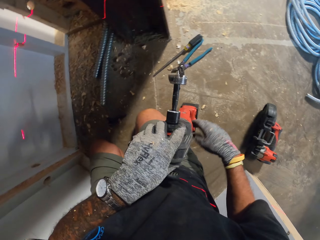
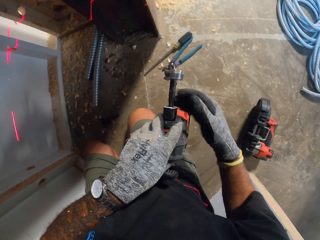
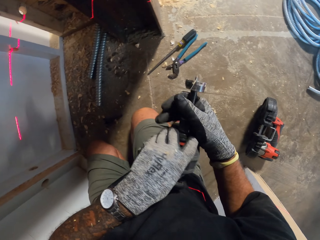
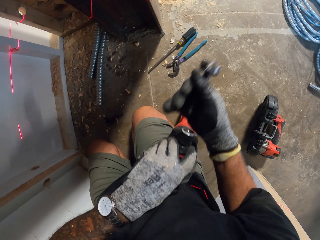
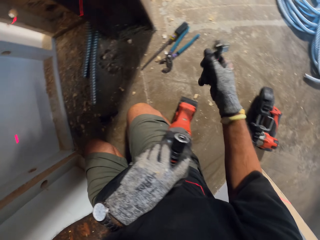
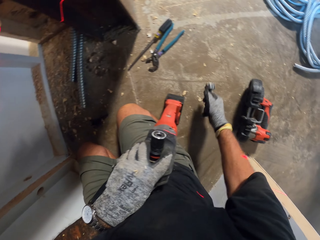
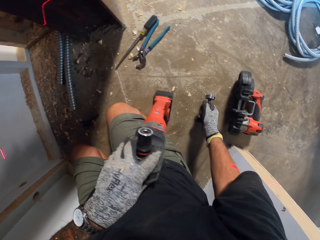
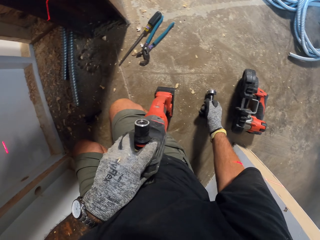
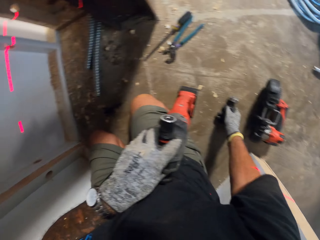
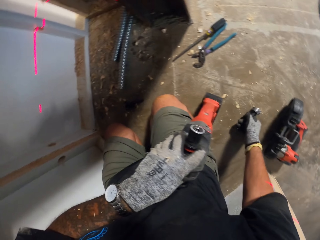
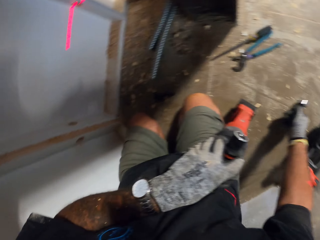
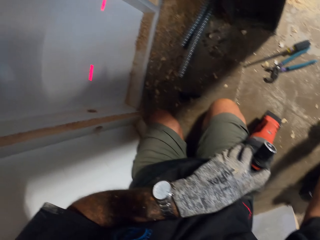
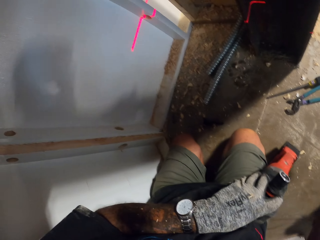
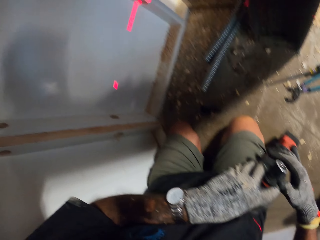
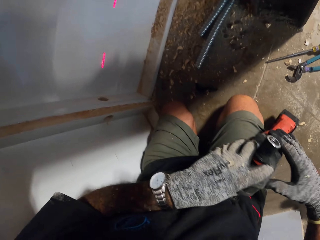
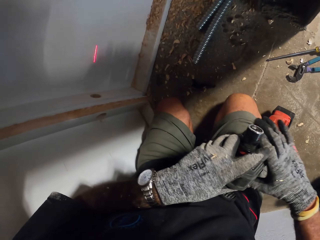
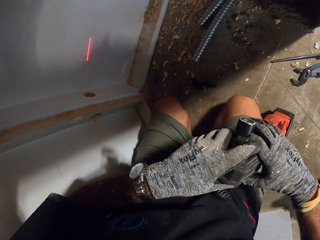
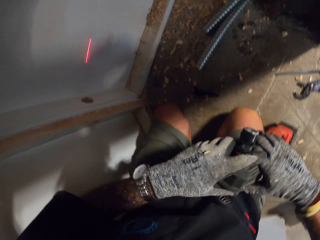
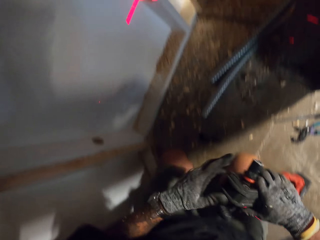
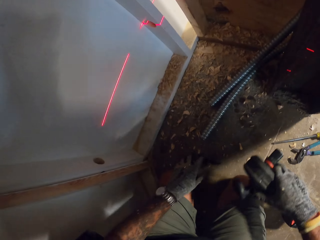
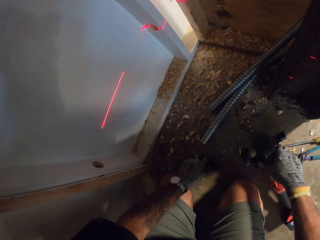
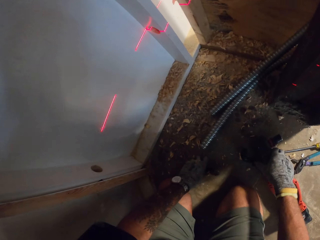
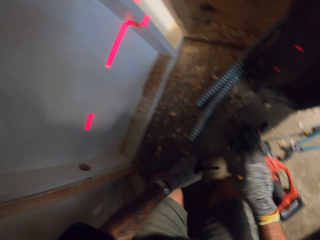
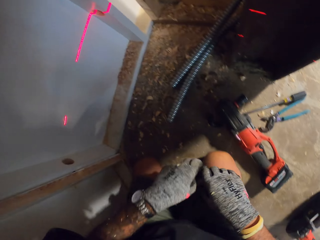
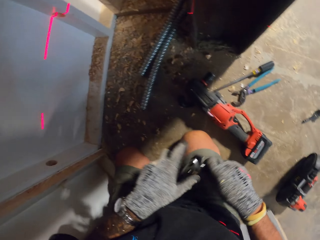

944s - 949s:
The camera wearer removes the drill bit from the drill. They put the drill bit on the ground. They put the electric drill on the ground.

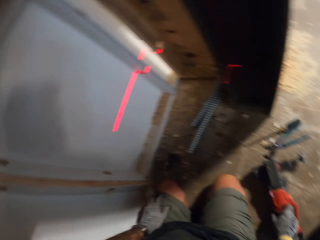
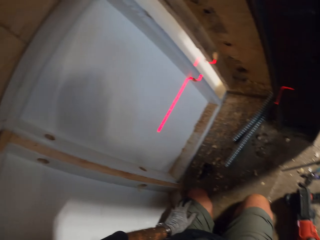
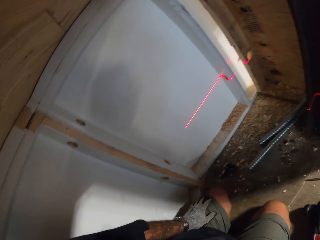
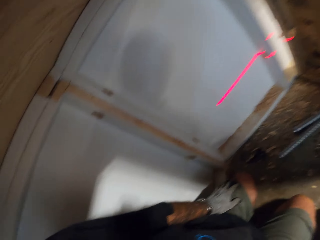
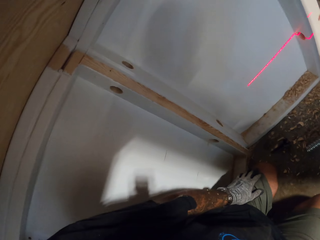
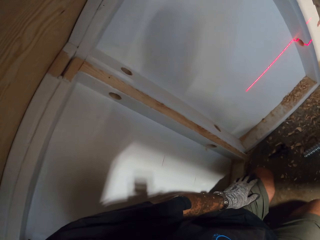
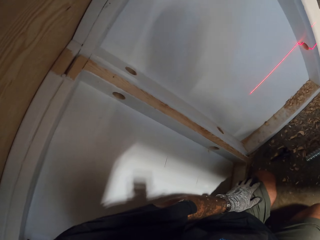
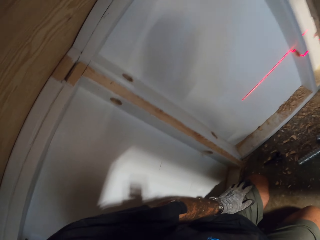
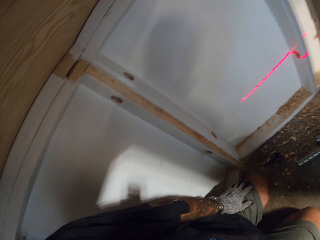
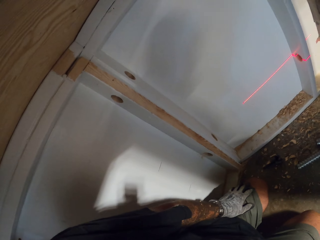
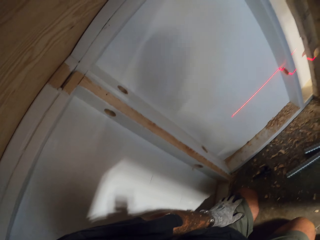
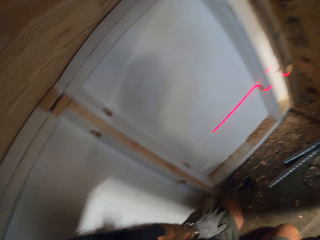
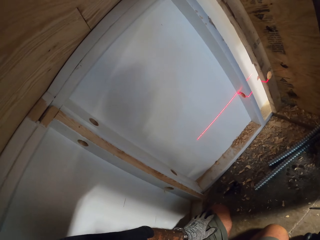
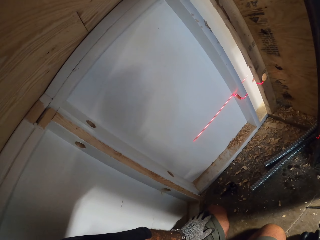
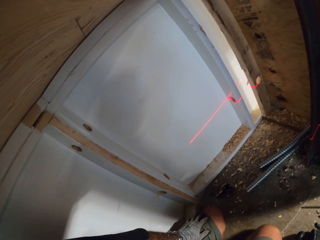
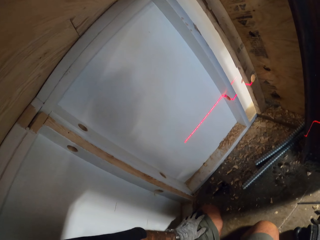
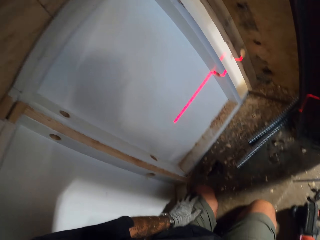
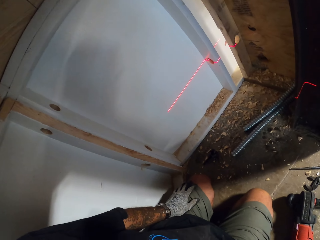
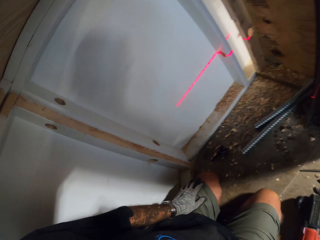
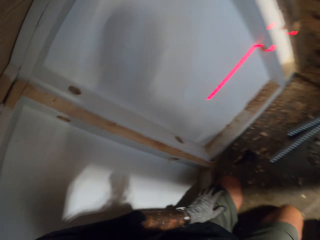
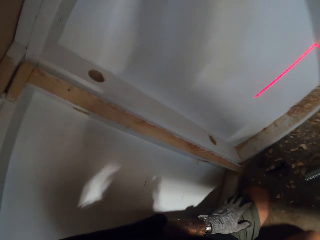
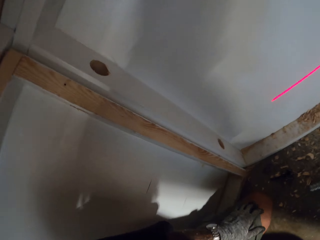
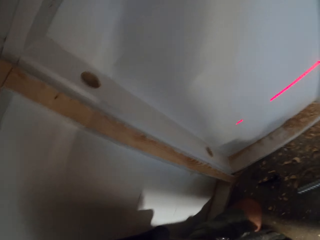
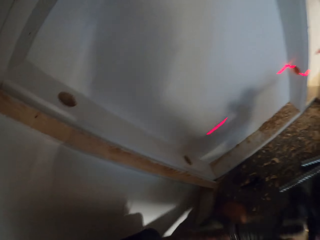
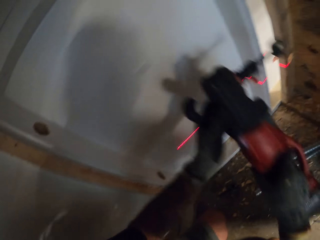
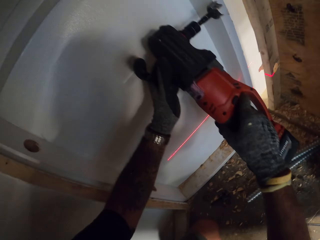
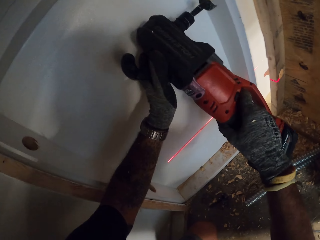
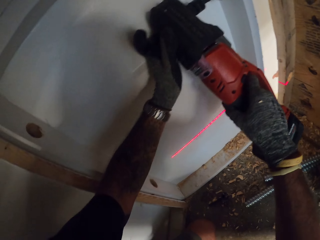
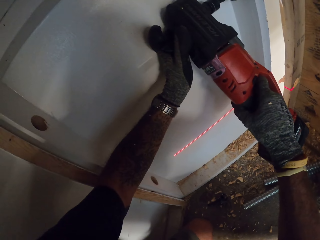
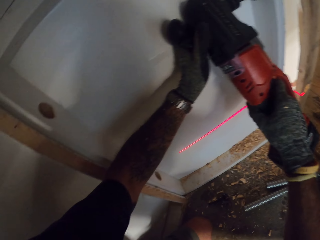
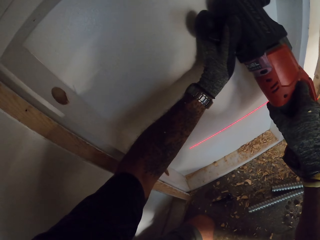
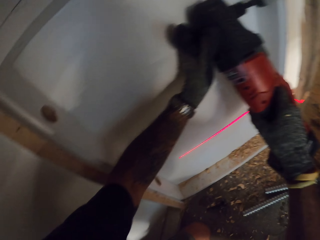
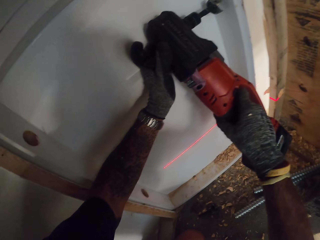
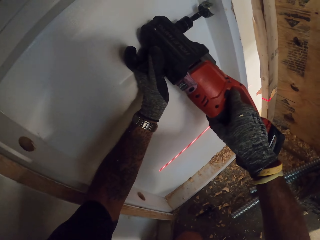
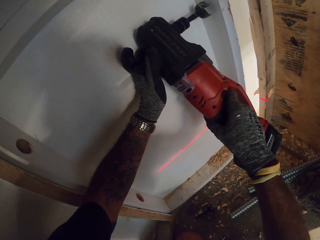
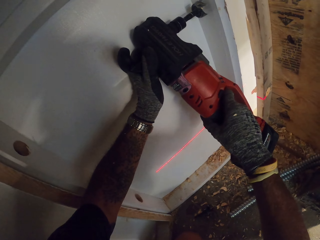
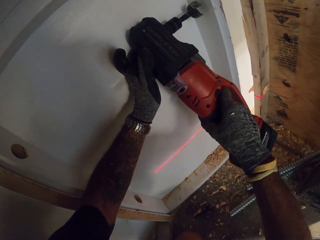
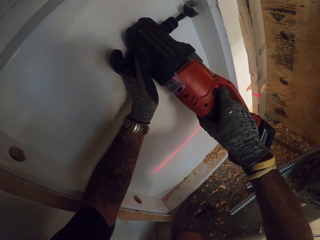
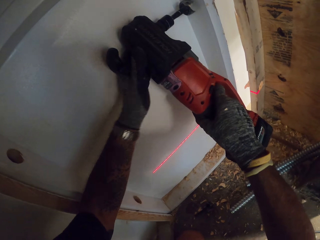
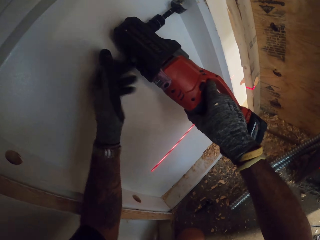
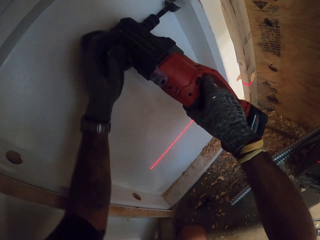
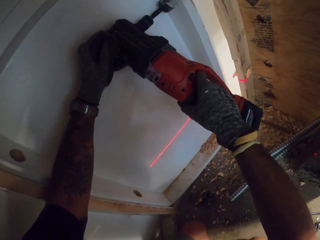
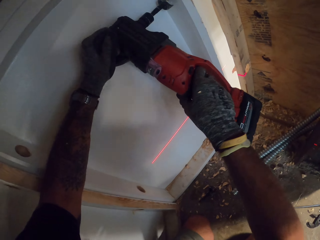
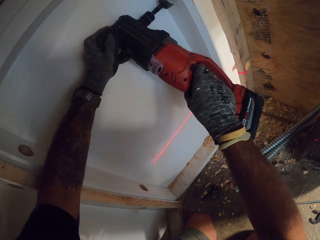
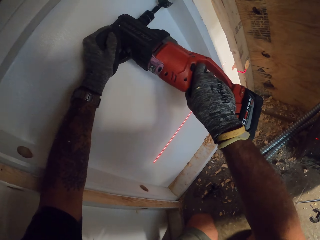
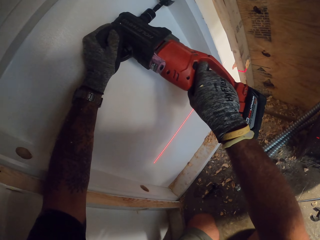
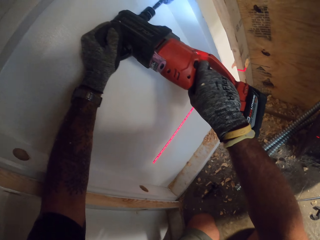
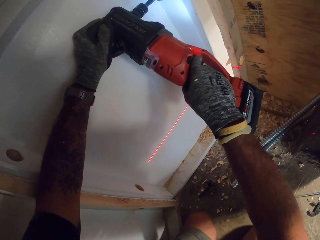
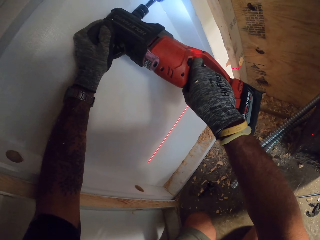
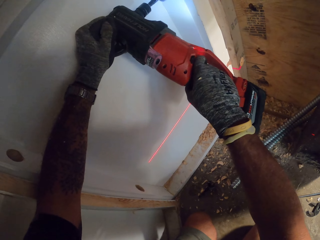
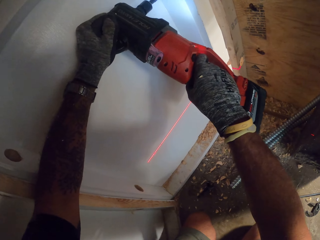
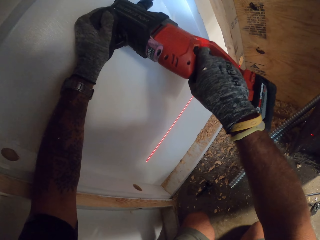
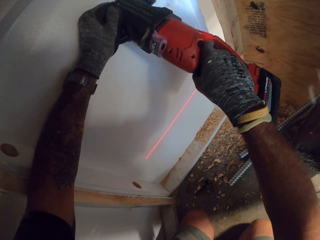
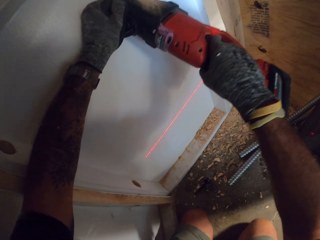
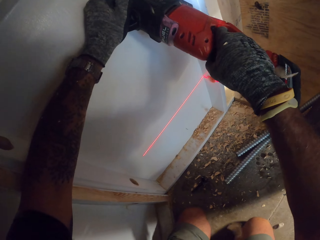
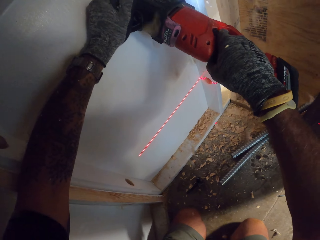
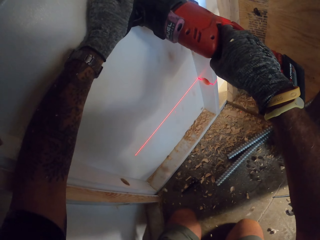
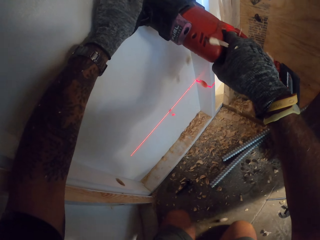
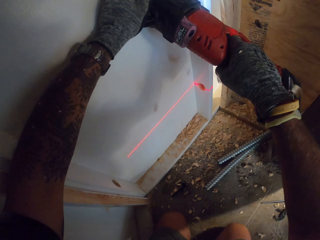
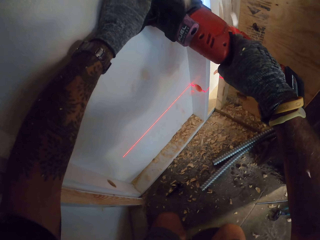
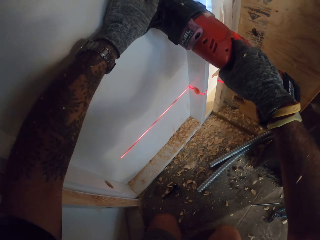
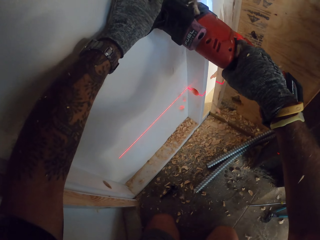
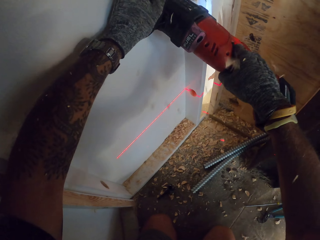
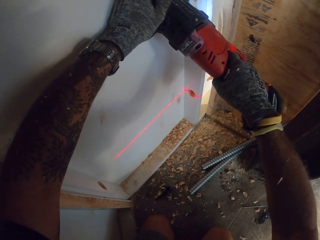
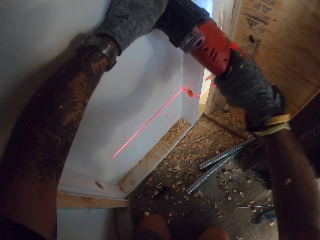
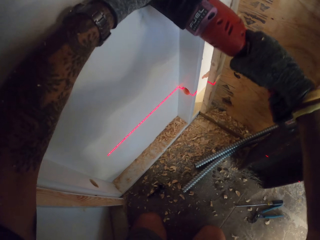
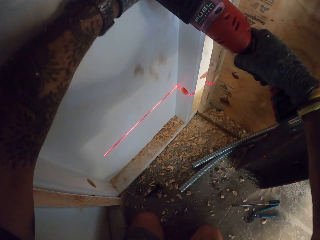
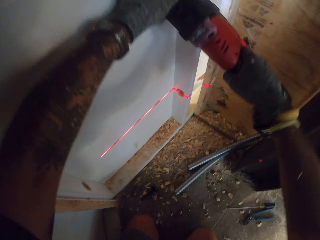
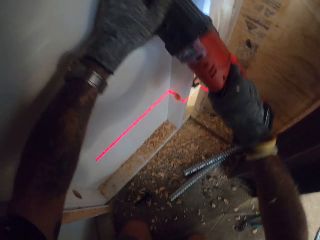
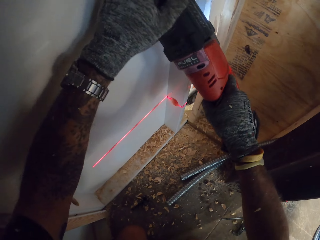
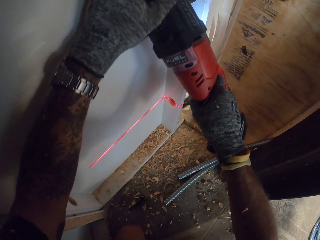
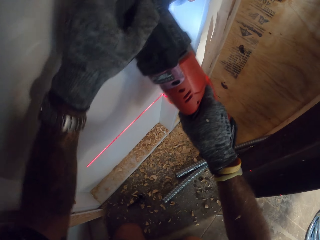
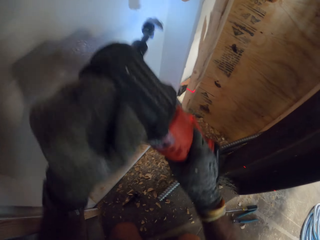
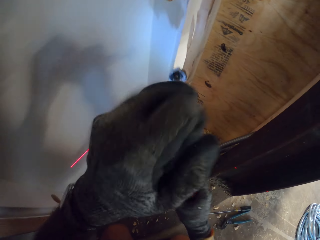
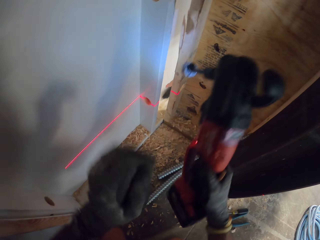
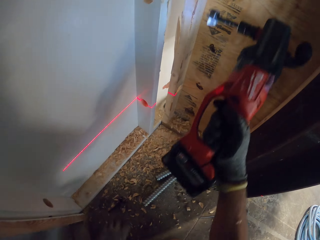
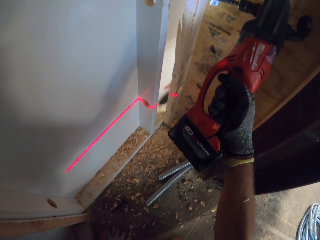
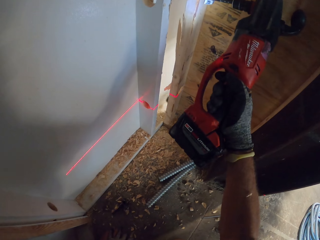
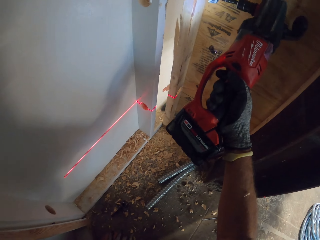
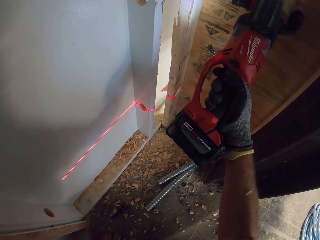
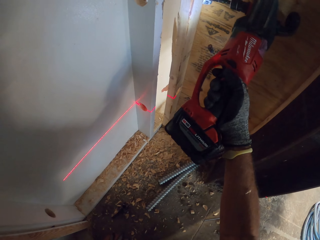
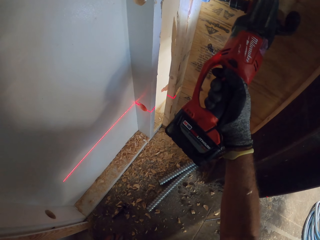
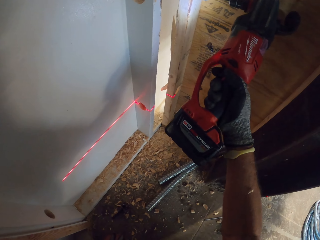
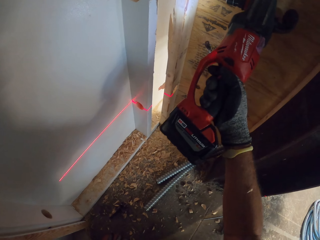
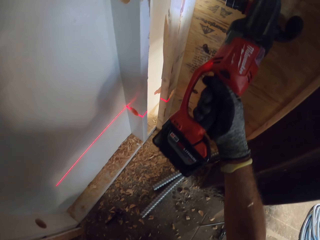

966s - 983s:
The camera wearer puts the drill on the floor. They look at the wall. They drill the wall with the driller. They drill the wall with the drill.
